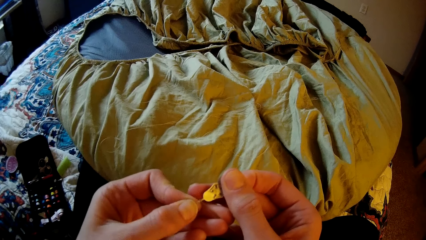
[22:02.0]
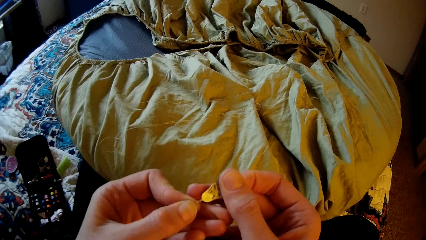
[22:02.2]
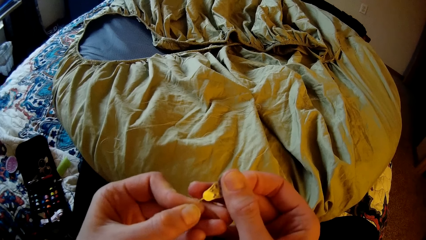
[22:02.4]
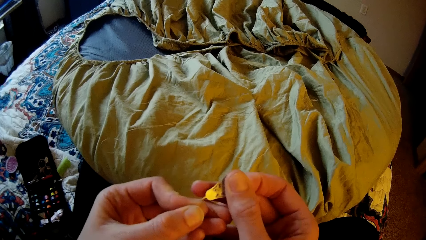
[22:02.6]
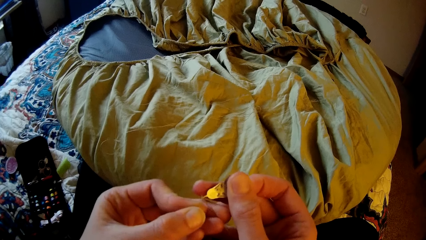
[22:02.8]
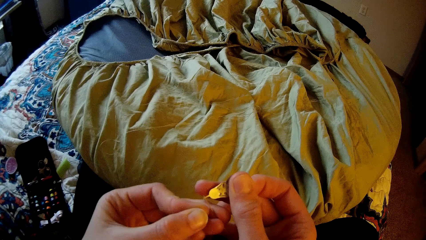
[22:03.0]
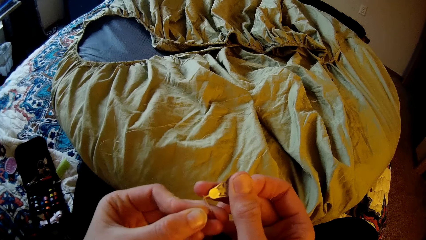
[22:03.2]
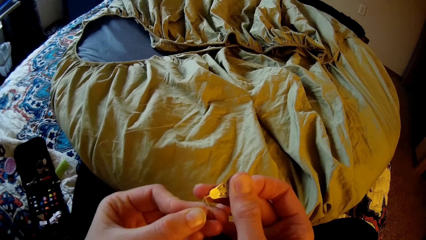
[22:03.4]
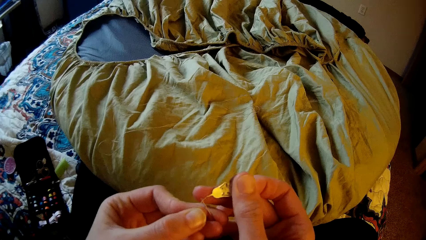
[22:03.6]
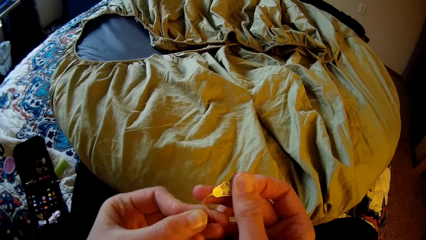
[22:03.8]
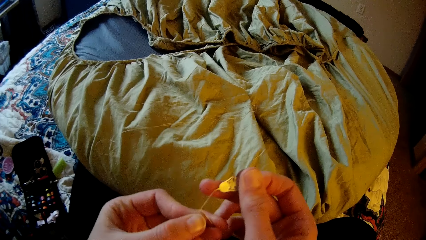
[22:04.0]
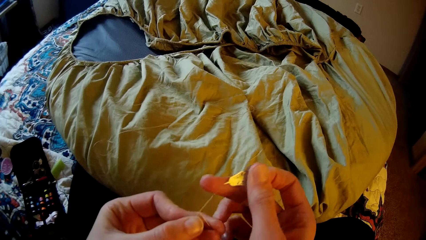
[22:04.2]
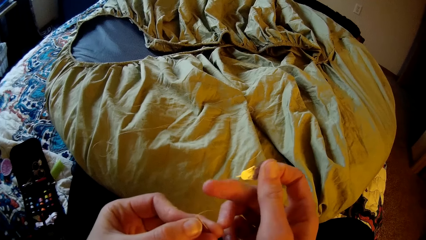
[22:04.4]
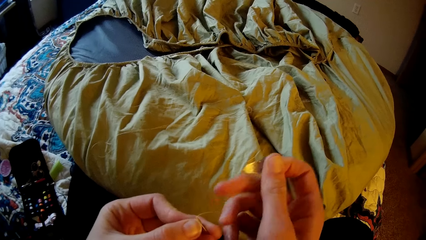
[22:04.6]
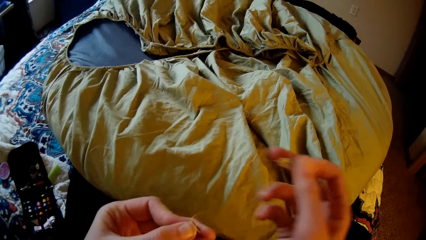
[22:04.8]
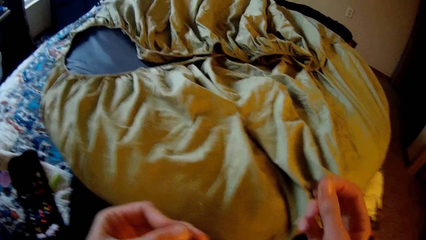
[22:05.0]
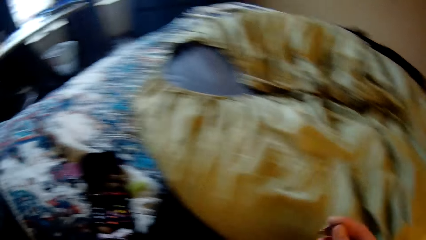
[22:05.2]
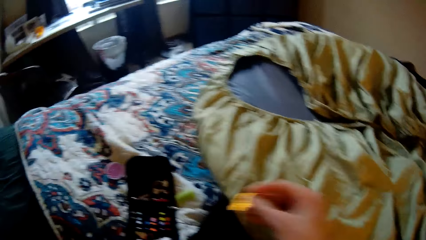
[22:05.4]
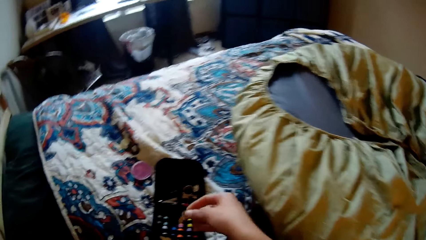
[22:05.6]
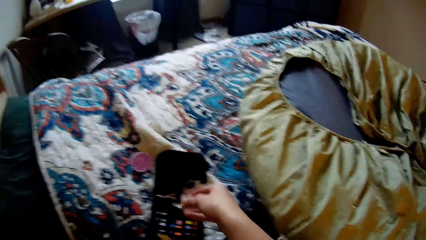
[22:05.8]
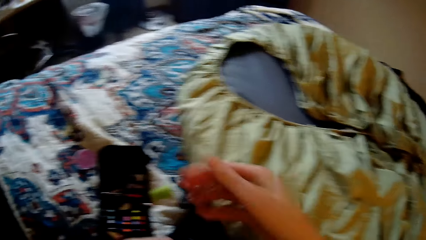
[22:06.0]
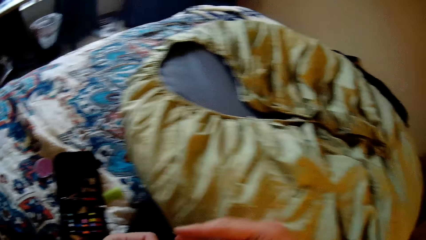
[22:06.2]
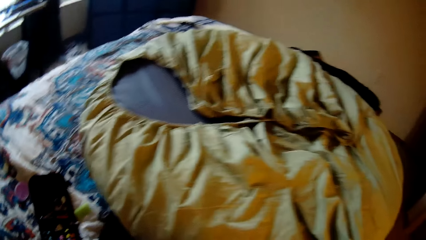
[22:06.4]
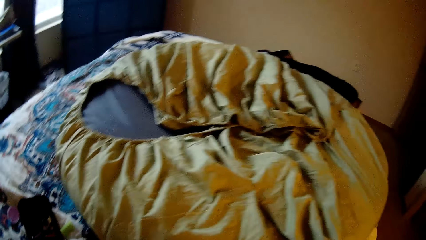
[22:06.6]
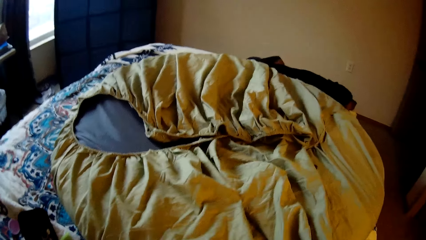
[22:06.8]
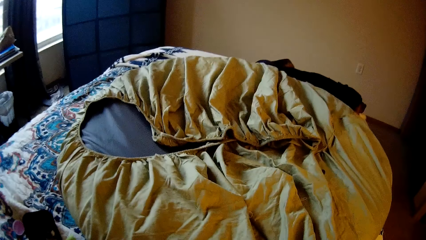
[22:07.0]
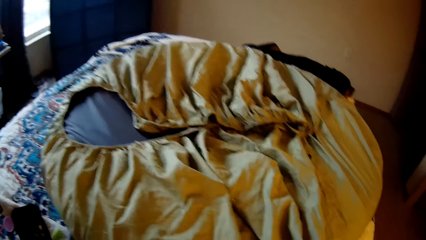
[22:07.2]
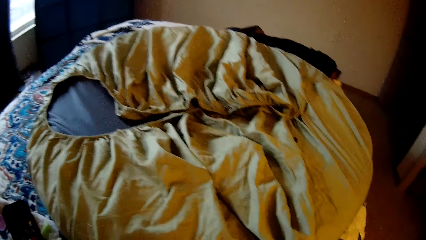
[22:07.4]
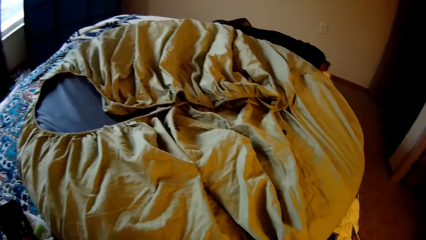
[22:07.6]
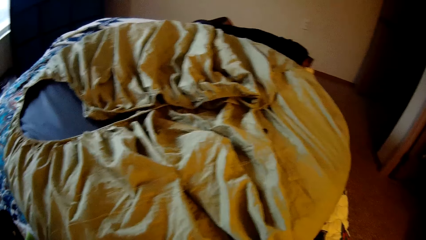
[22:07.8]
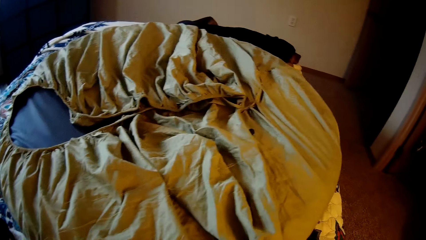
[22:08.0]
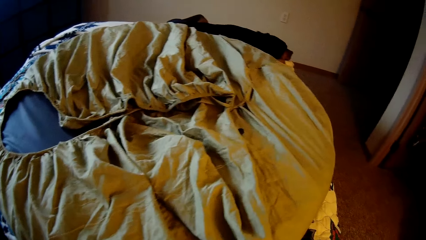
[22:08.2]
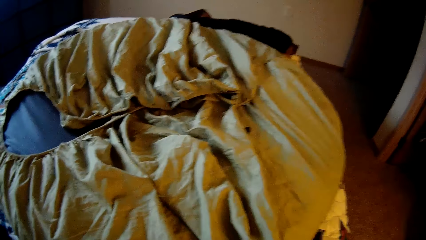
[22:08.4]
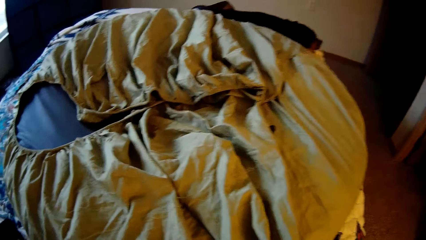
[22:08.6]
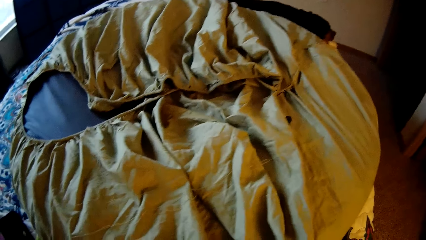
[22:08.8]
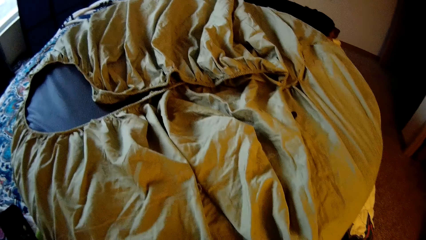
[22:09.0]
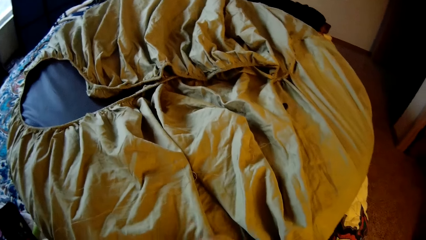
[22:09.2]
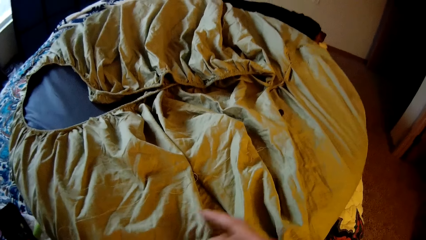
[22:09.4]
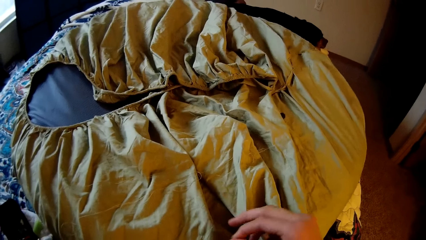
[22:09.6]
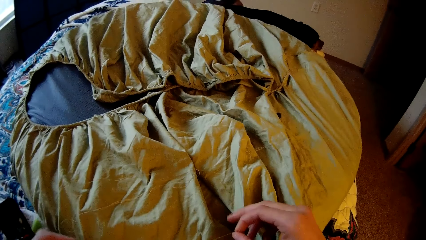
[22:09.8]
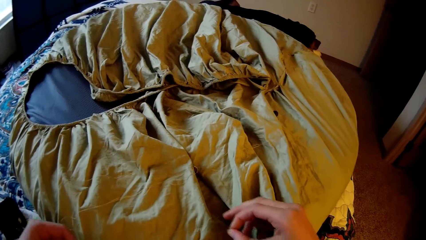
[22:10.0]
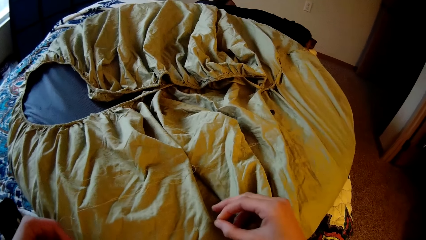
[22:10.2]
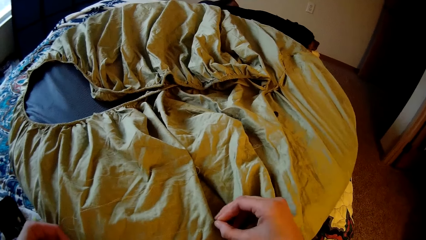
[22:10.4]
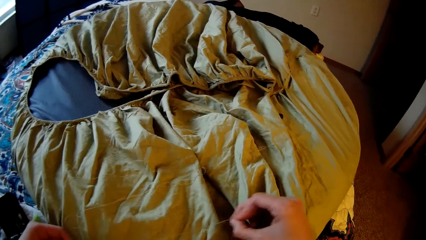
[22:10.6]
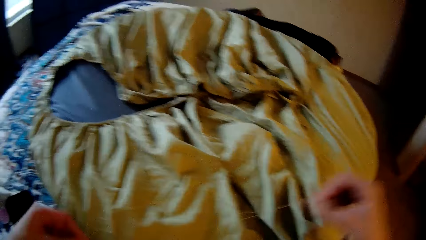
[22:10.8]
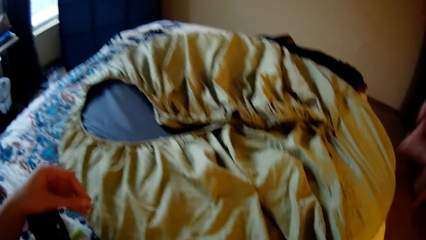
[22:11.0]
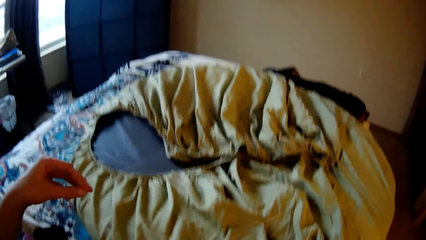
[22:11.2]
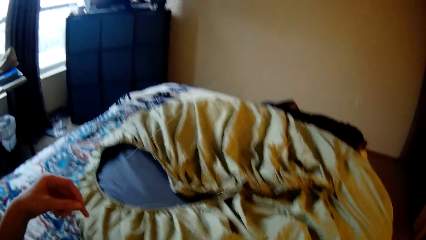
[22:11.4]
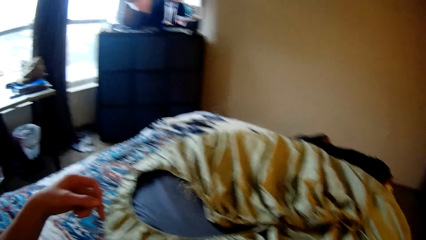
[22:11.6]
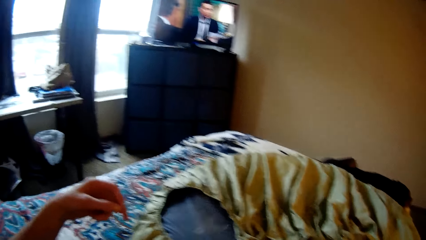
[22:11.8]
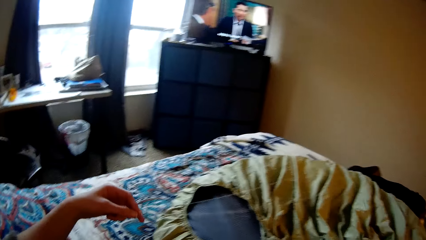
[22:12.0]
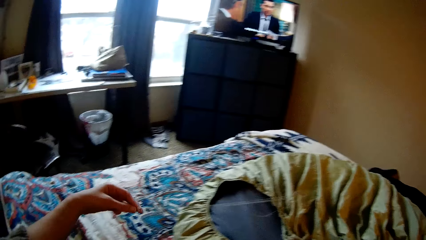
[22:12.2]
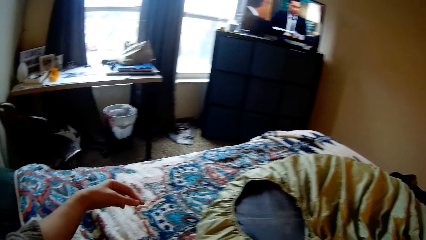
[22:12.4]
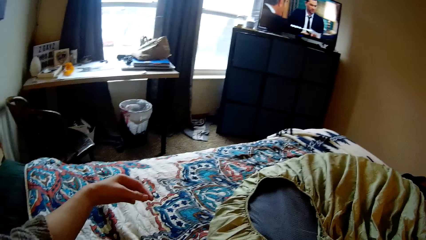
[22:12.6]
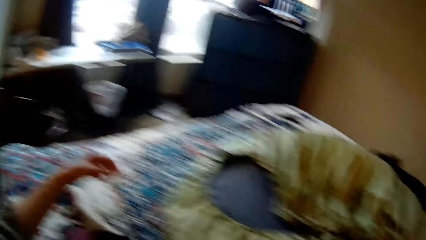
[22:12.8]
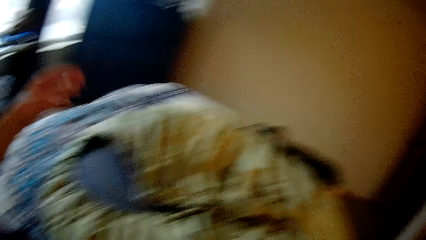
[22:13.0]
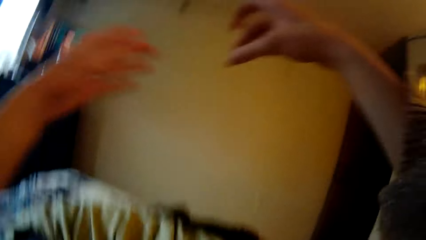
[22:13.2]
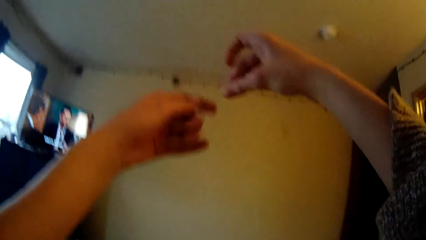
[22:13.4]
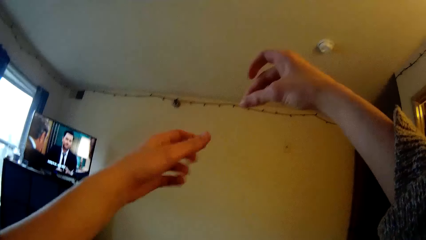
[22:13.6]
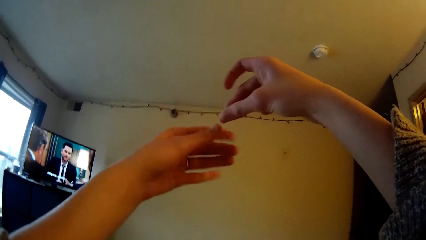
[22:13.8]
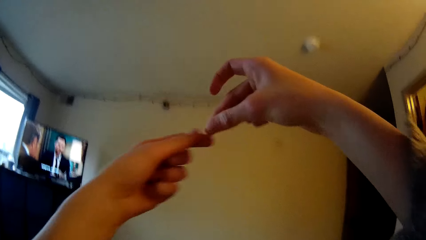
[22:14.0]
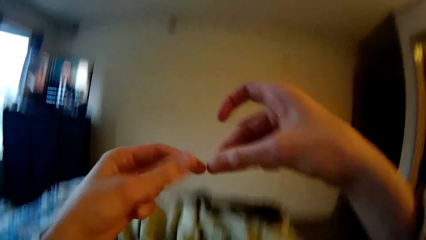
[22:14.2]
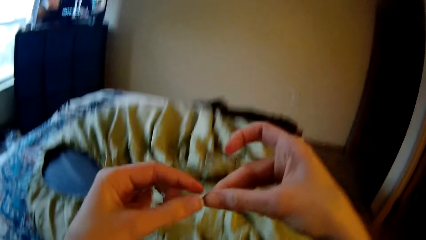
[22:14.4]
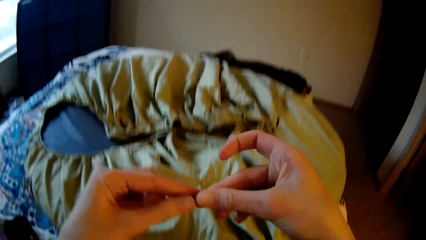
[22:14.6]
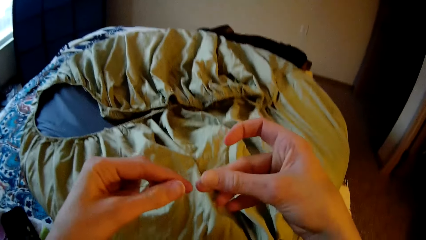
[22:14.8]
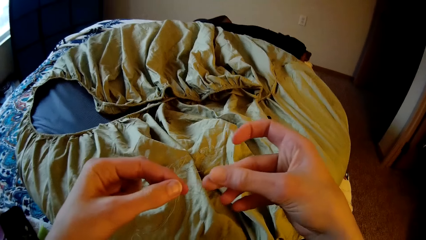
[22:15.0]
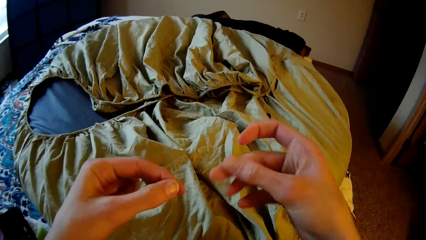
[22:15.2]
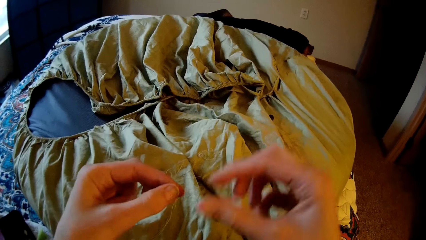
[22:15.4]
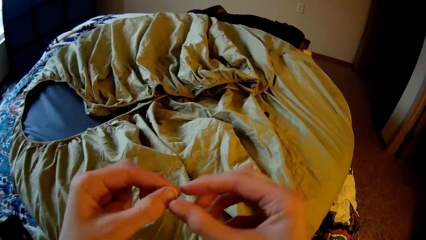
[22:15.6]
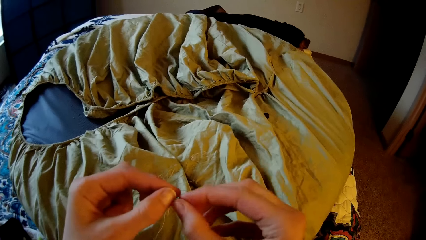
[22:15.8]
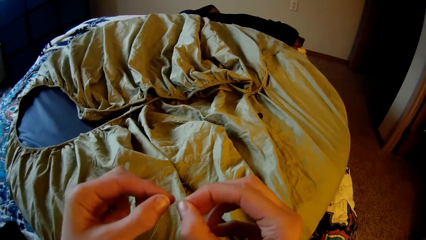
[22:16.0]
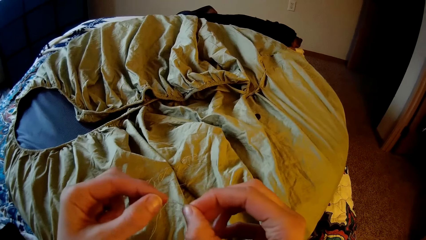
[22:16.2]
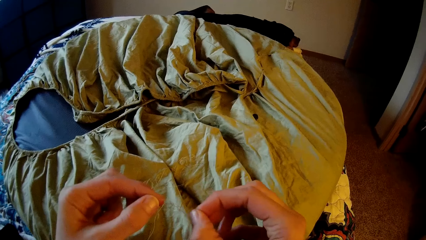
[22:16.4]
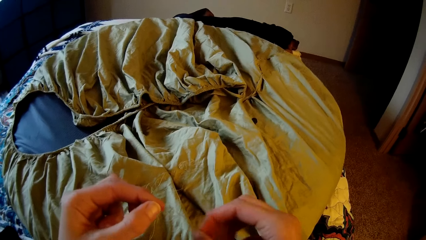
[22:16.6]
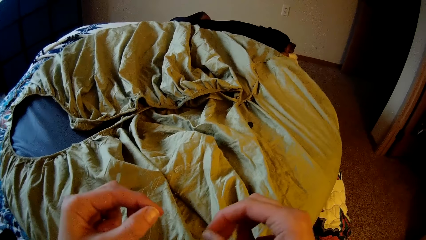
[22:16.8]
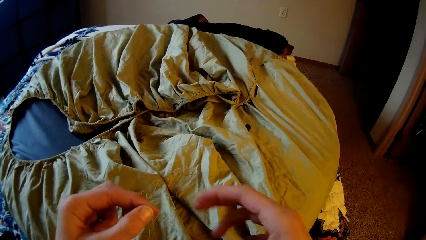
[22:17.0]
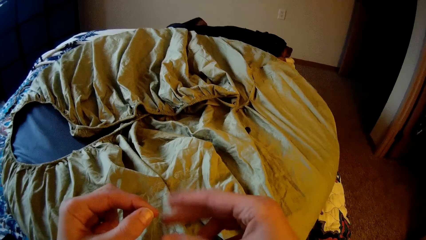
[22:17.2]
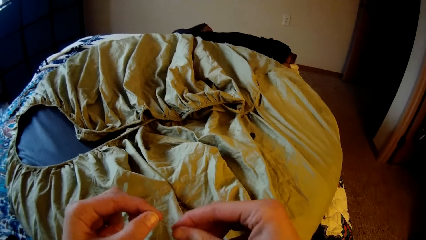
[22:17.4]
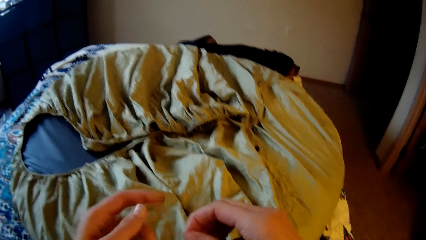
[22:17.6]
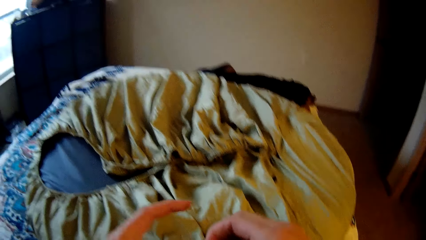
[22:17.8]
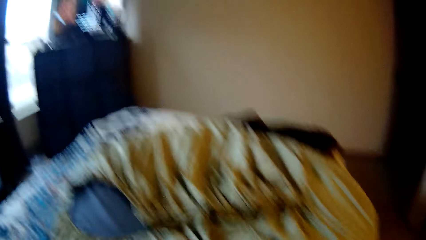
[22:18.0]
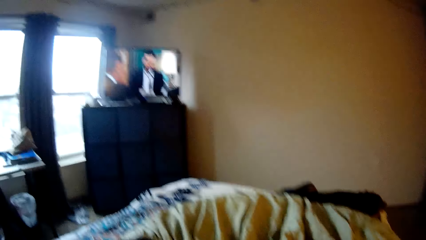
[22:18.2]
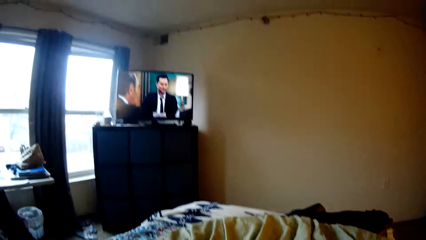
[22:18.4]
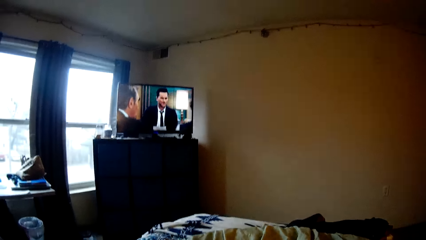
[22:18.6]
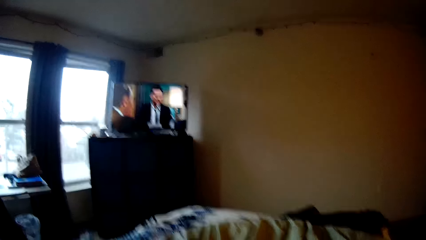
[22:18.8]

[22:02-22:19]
The camera wearer threads the needle with the needle threader. They drop the pin back into the purse in the bed. They stretch the thread.
